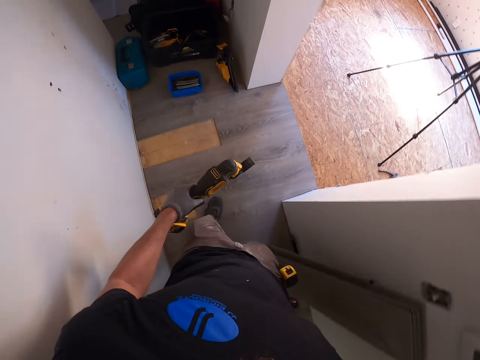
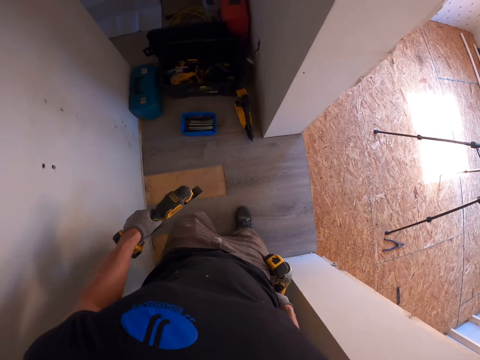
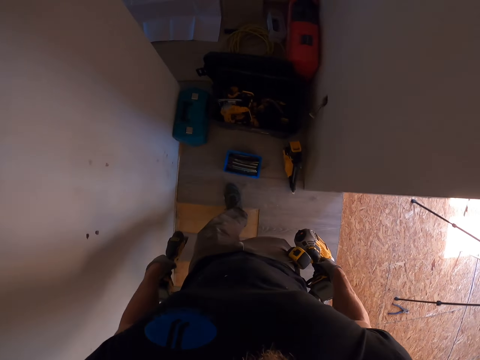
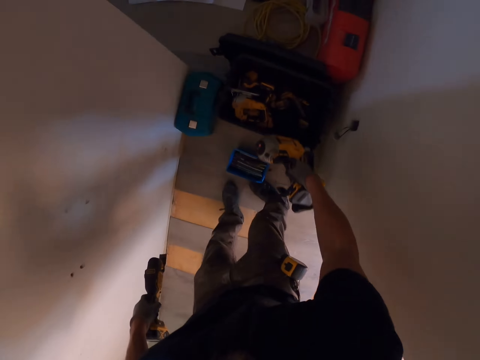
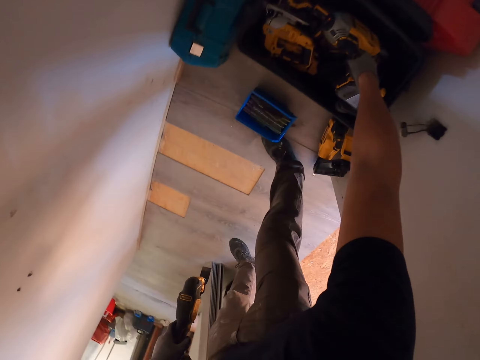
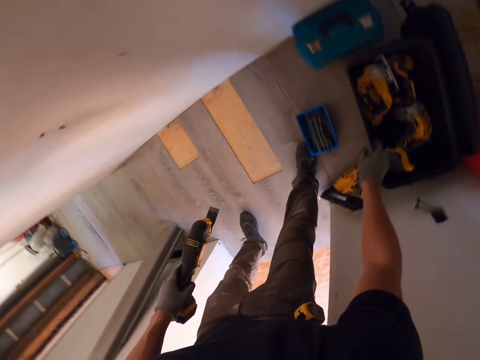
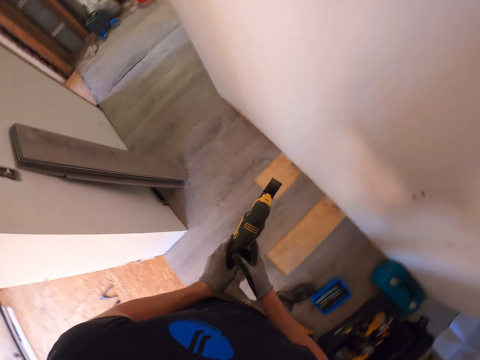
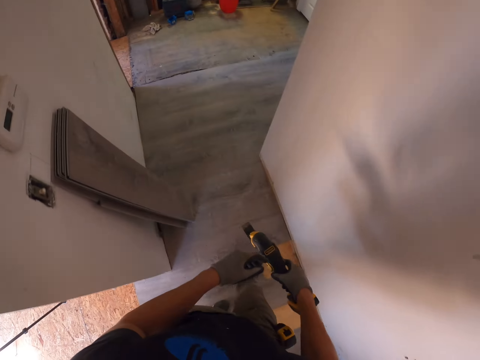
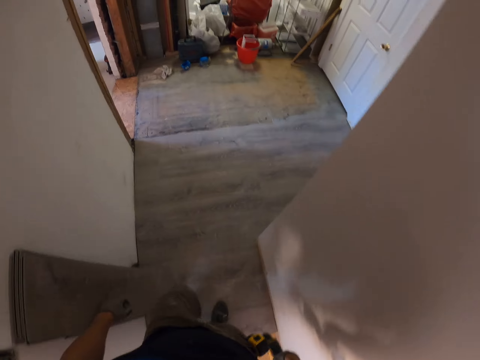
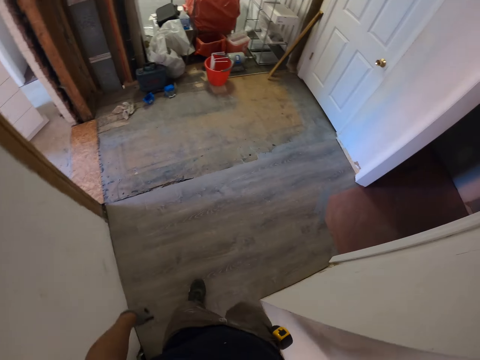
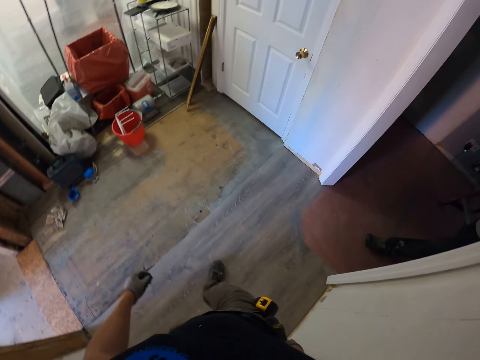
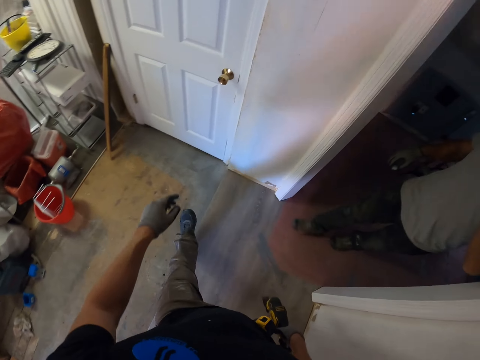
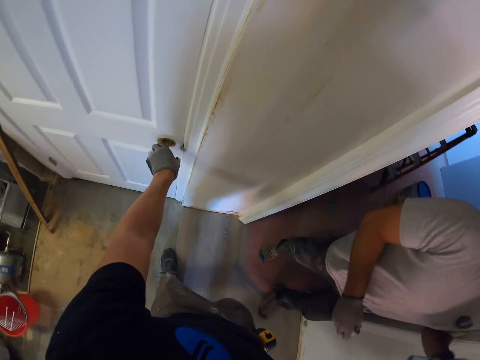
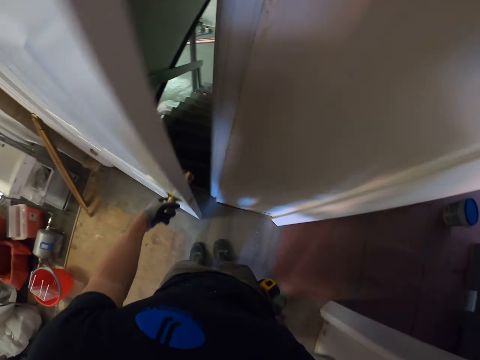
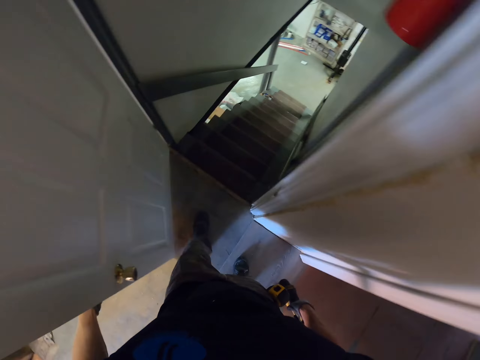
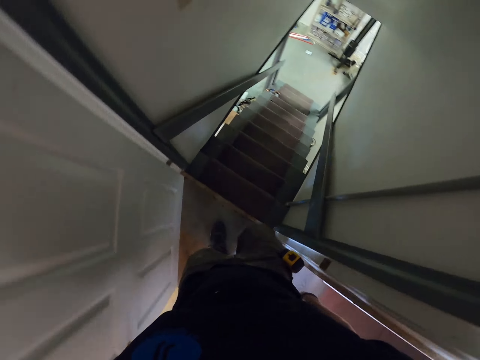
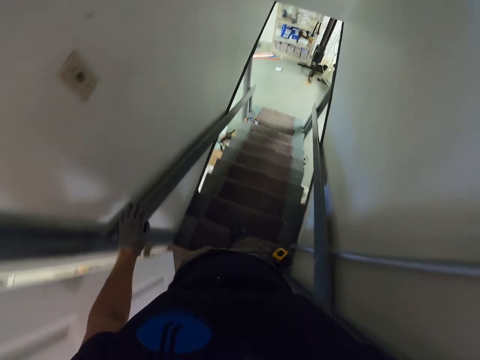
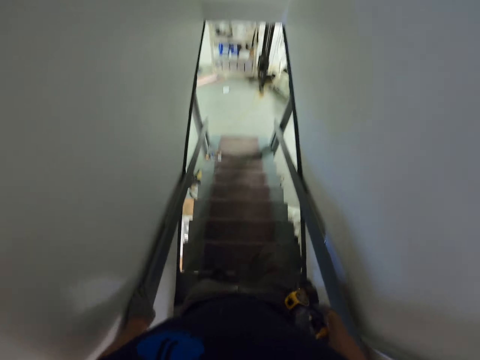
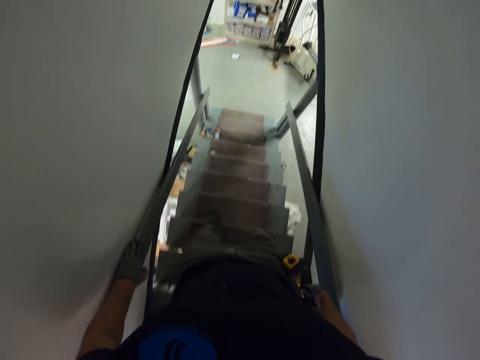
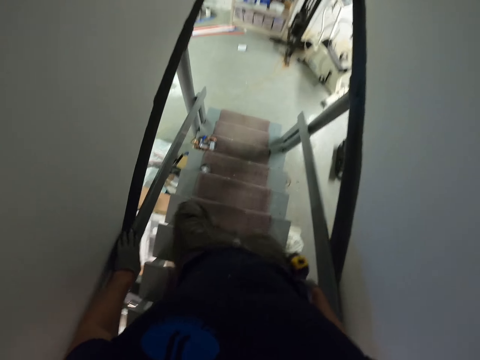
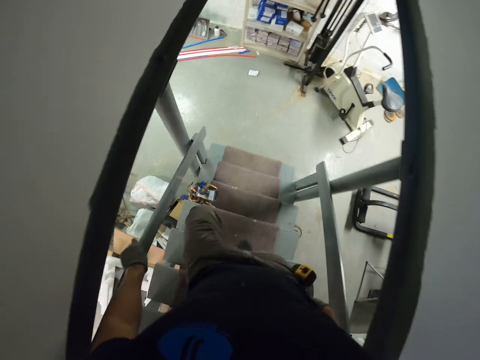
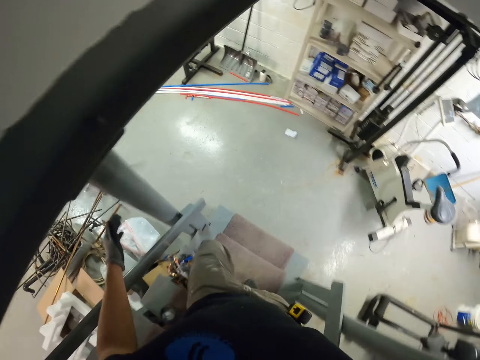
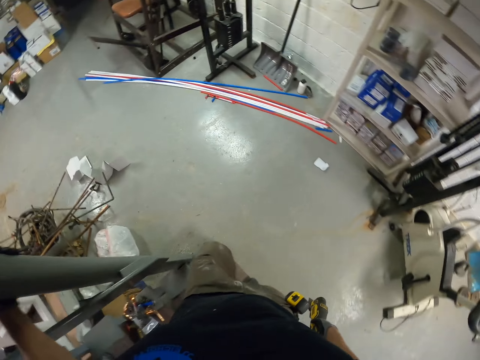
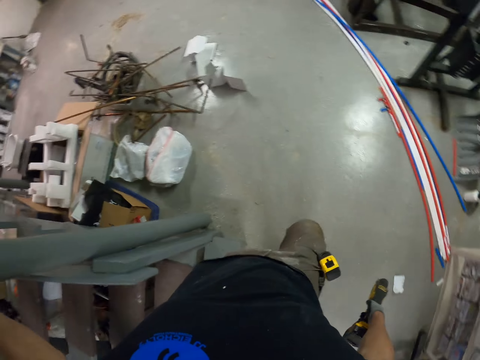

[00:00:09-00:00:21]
The camera wearer places the nail gun on the pile. He puts a drill in a box. He places the jigsaw drill in his right hand and walks to the basement. A man walks past the camera wearer. The camera wearer opens the door. He walks to the inside of the basement.

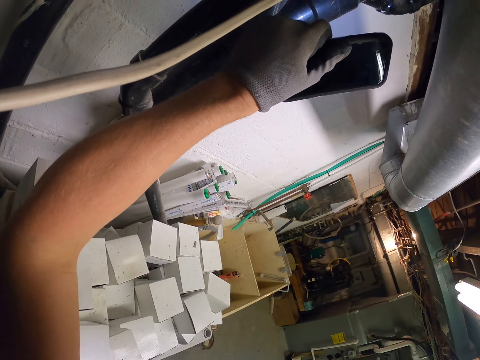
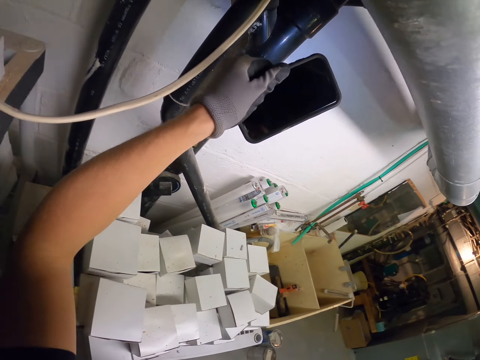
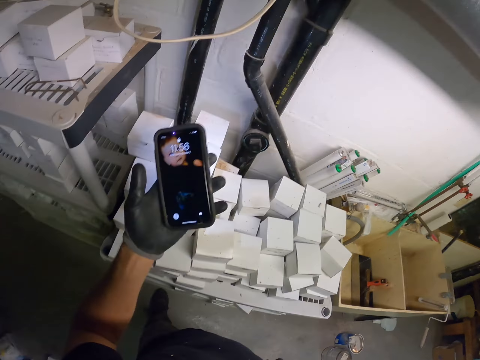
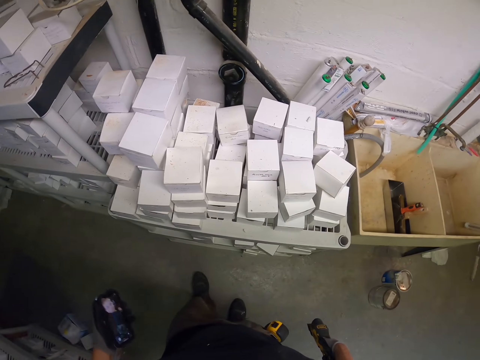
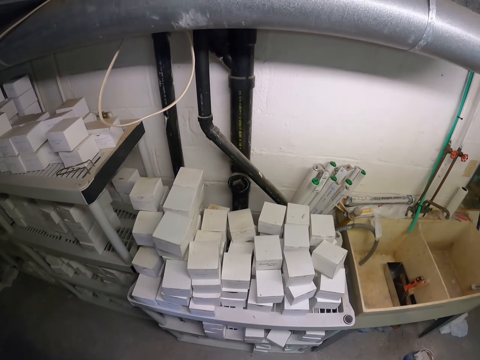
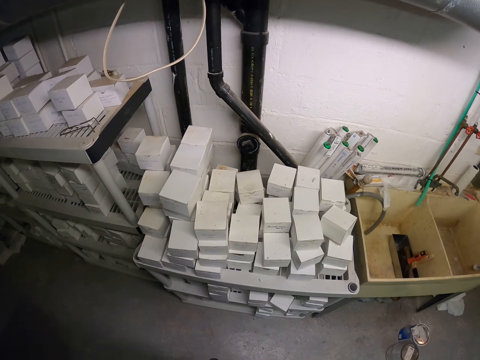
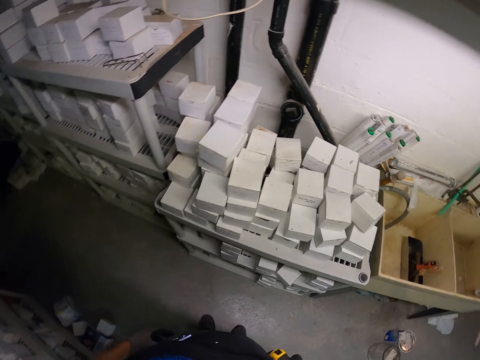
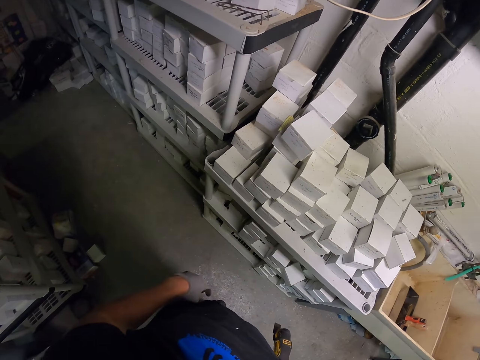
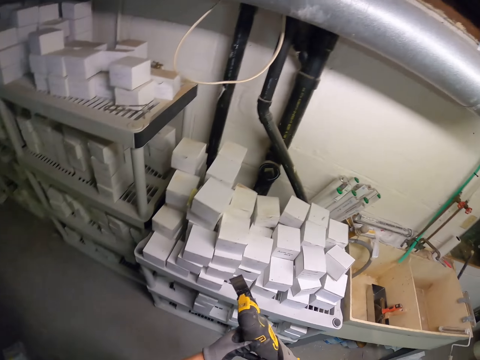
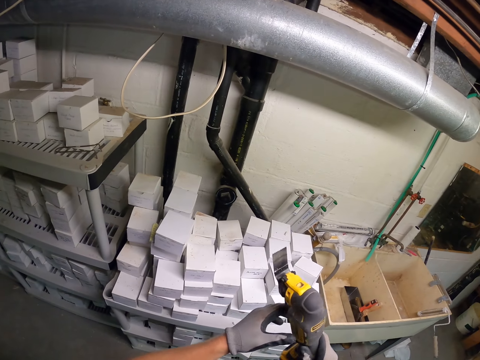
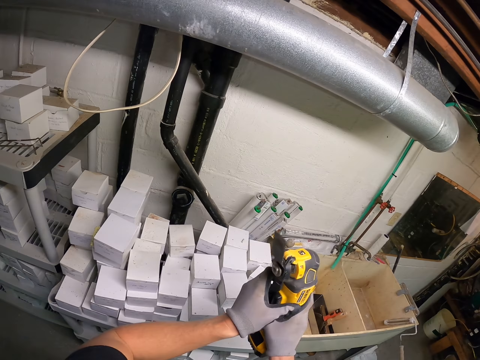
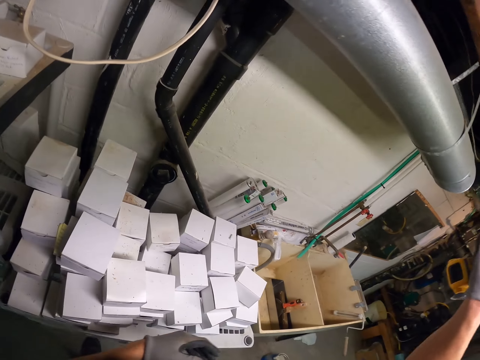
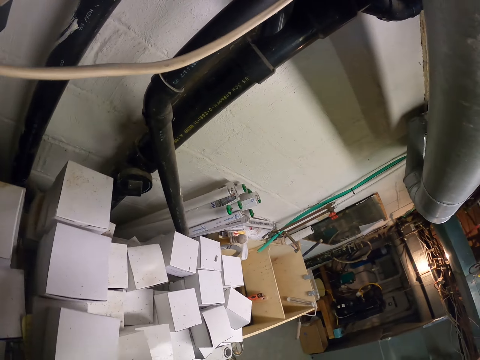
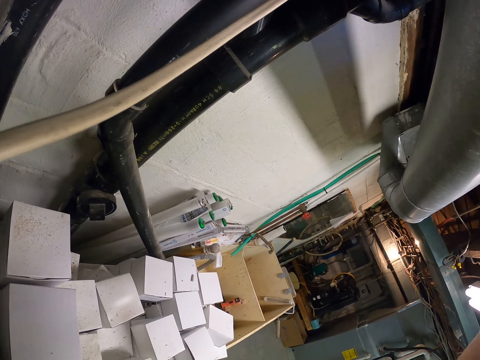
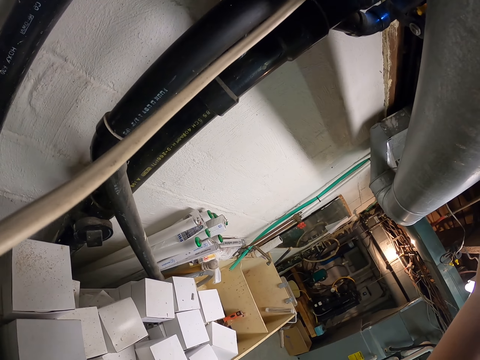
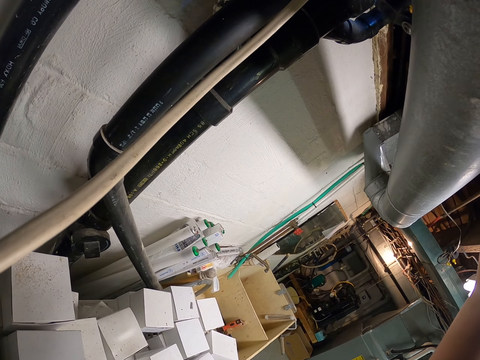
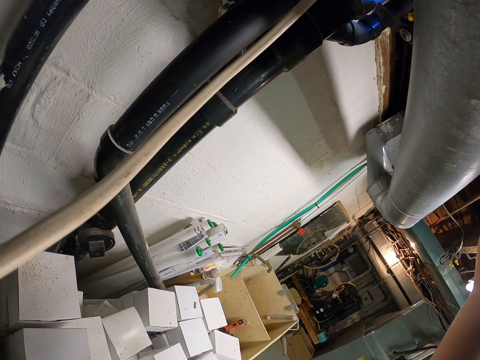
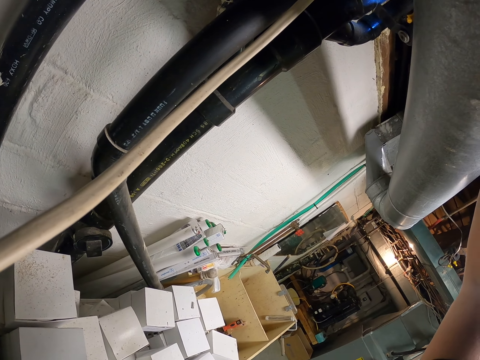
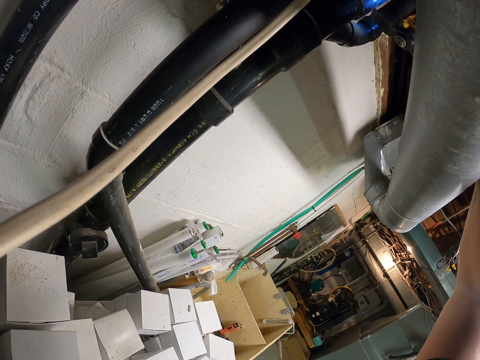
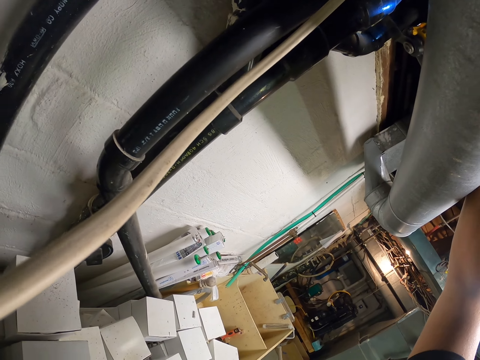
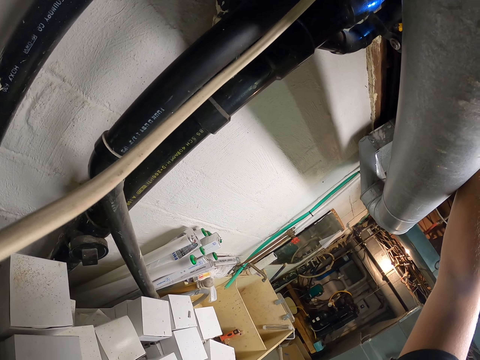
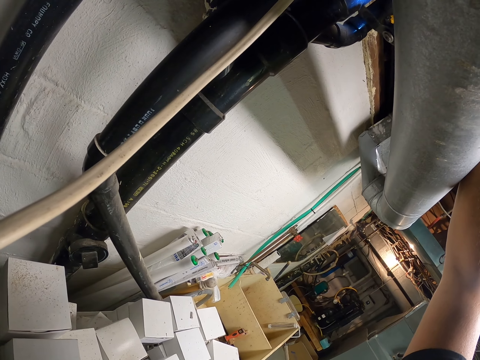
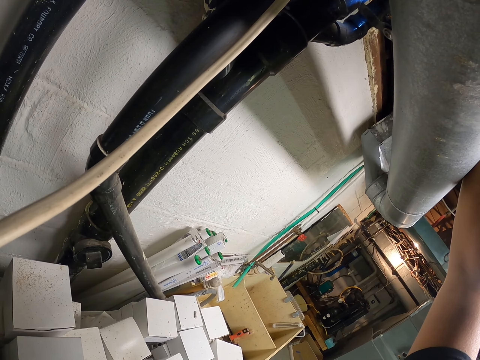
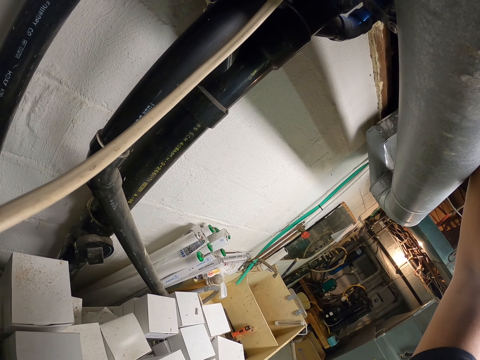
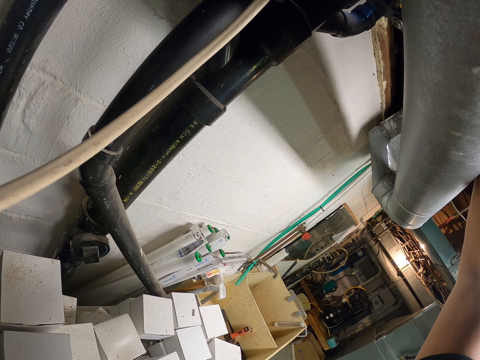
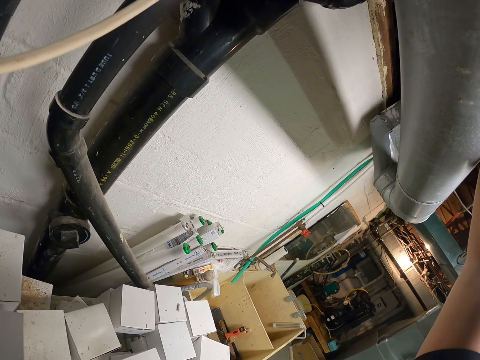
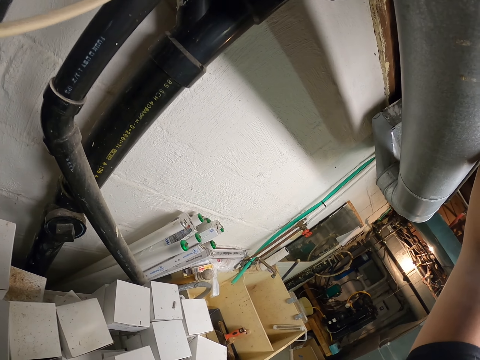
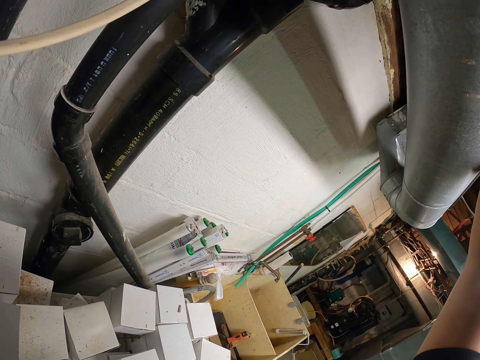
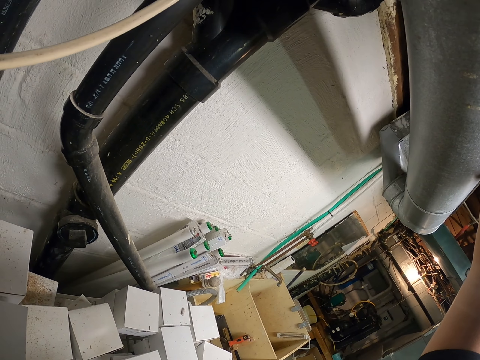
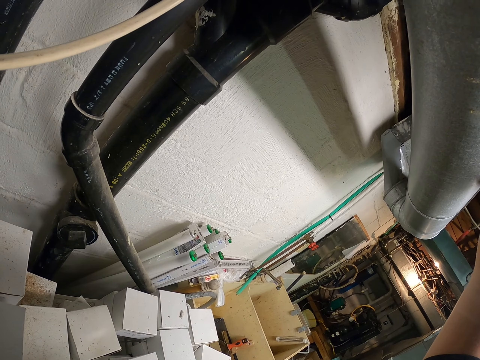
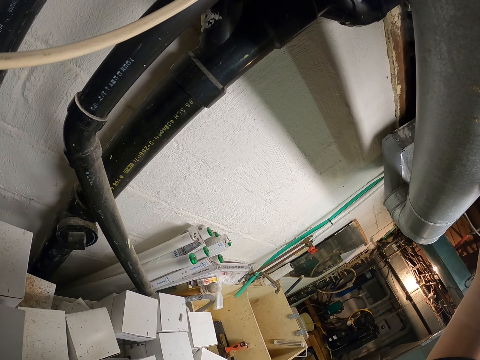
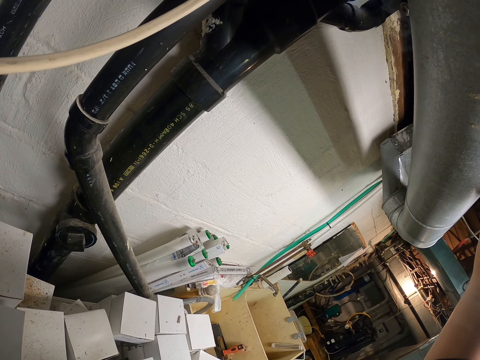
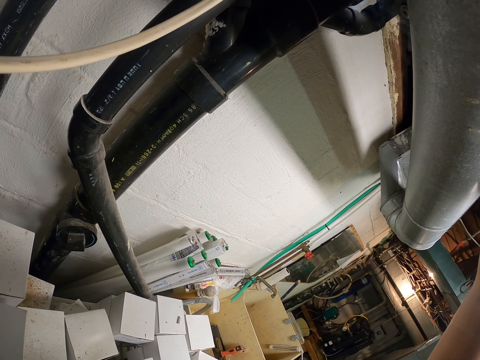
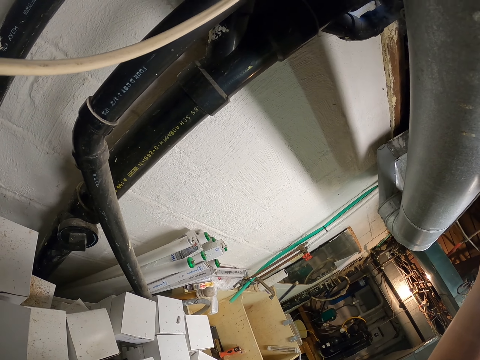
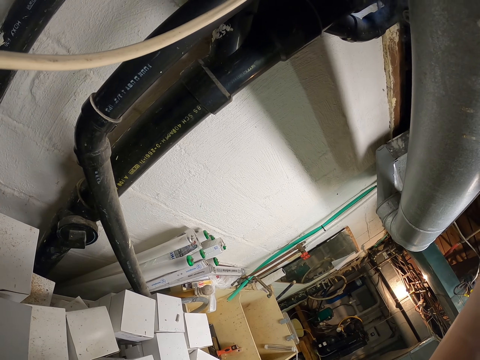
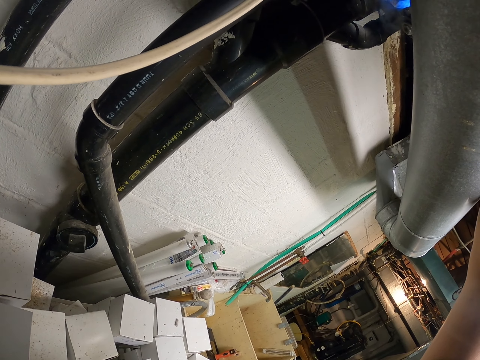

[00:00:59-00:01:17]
The camera wearer stares at the boxes. He places the jigsaw drill in his right hand. He lifts something. He cuts the pipe with the jigsaw drill.
